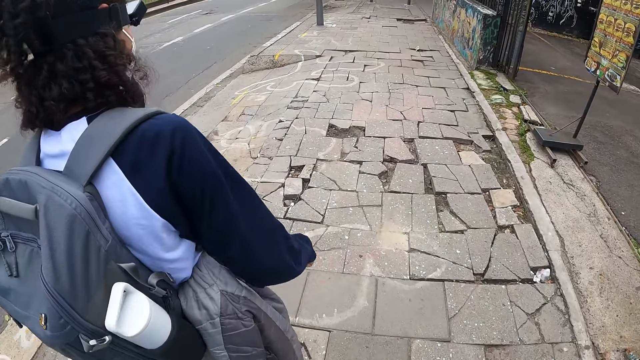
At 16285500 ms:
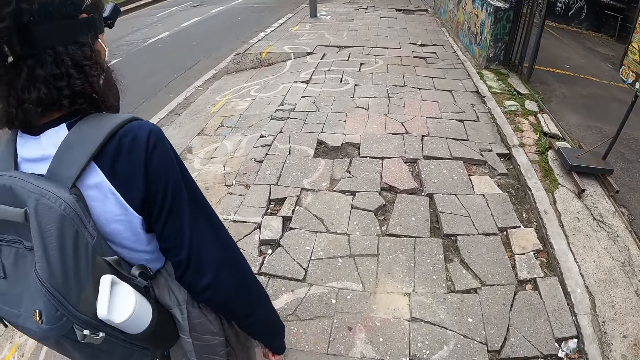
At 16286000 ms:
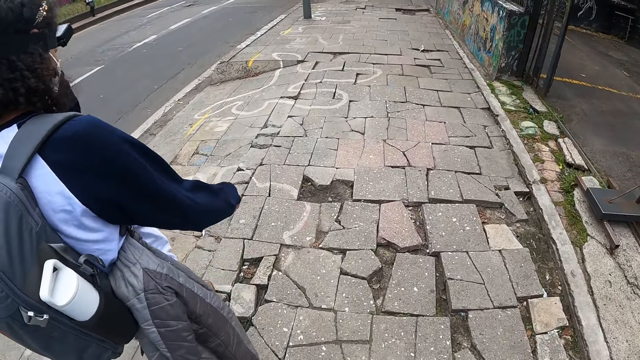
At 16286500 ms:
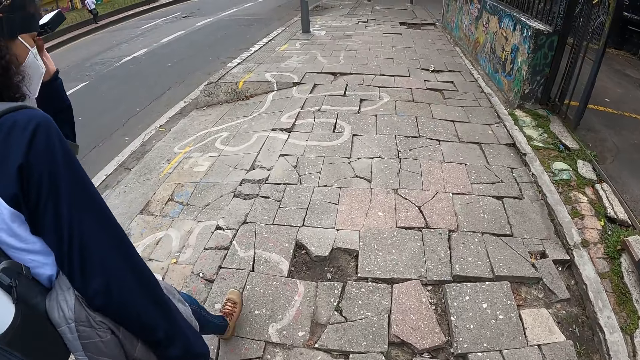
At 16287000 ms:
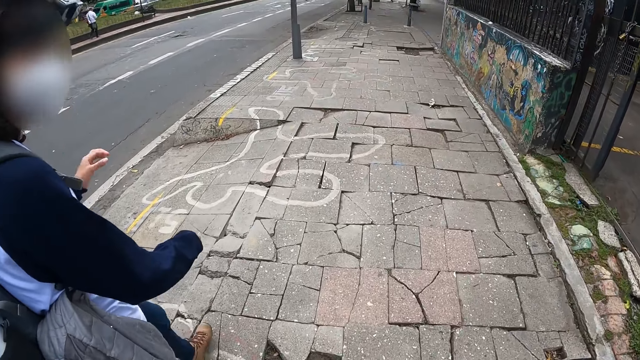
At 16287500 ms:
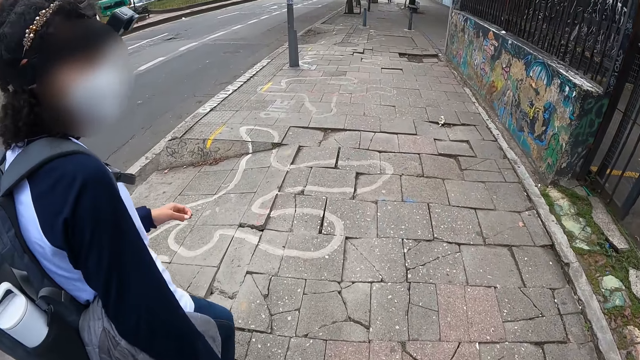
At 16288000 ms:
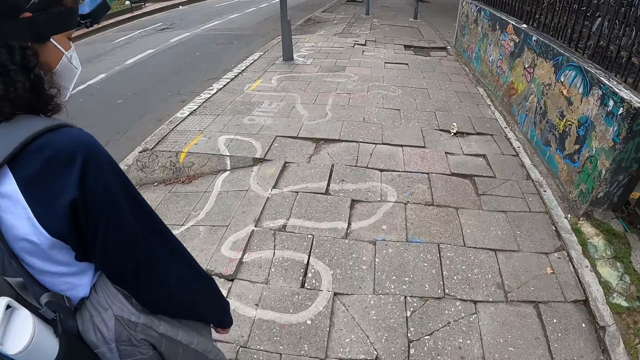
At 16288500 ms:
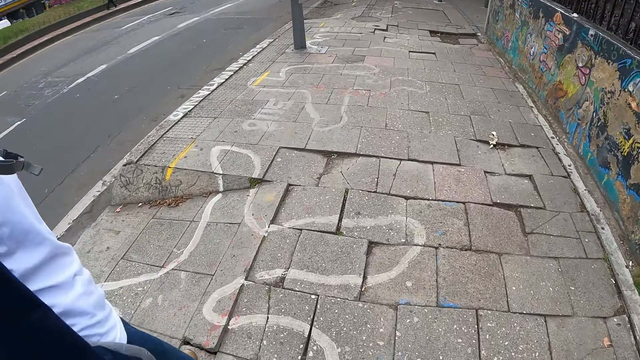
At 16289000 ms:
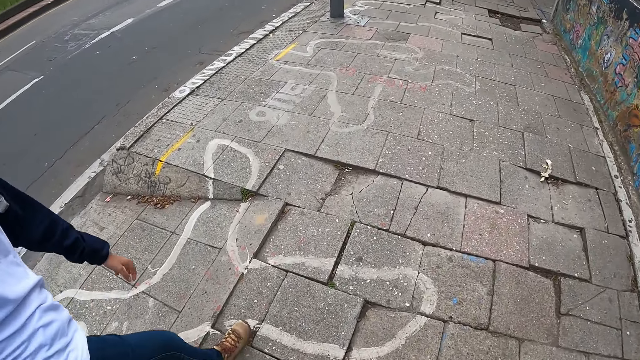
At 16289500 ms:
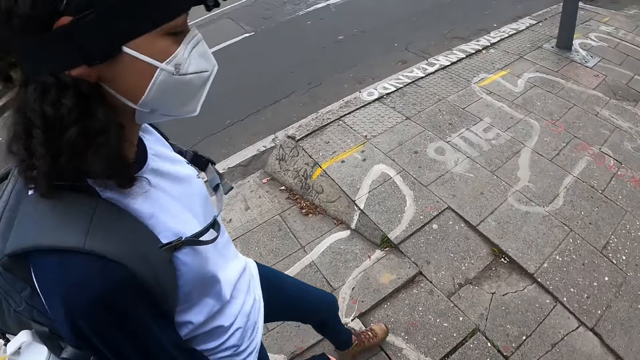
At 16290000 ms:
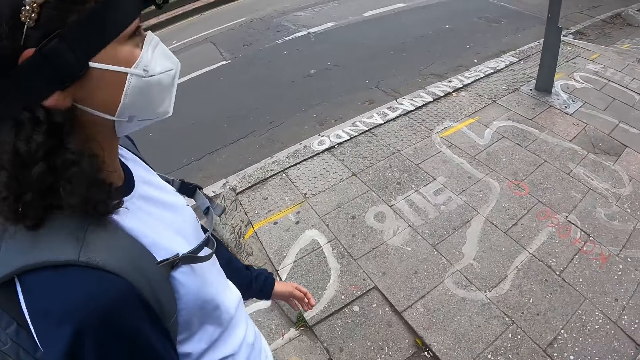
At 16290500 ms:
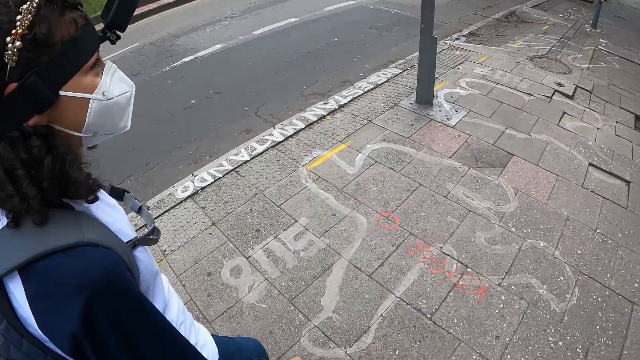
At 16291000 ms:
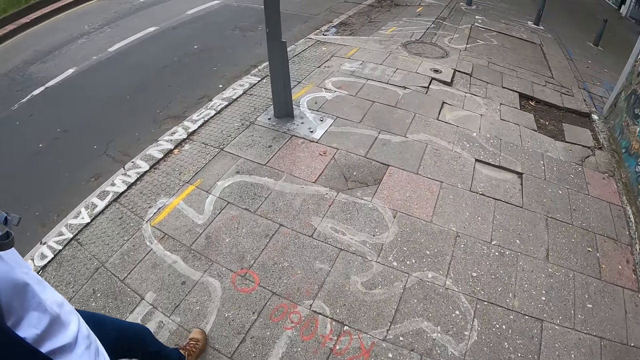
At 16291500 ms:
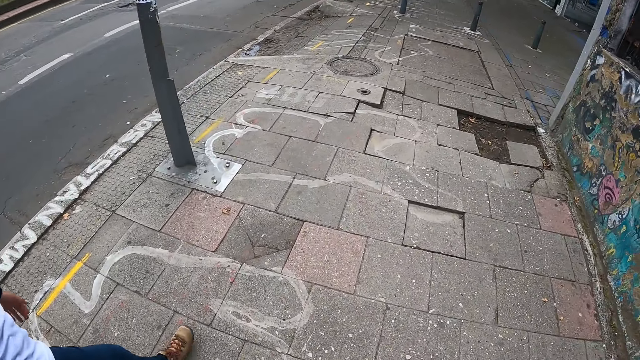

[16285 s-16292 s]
The woman adjusts her hair with her left hand.

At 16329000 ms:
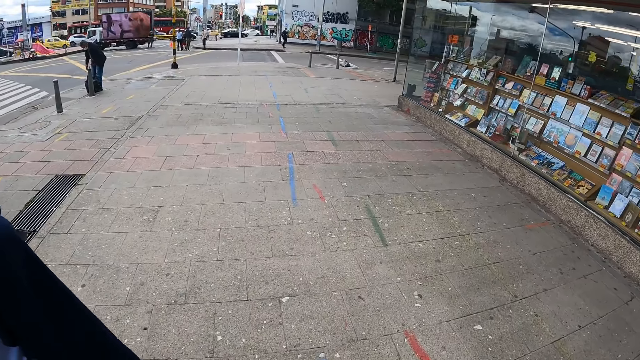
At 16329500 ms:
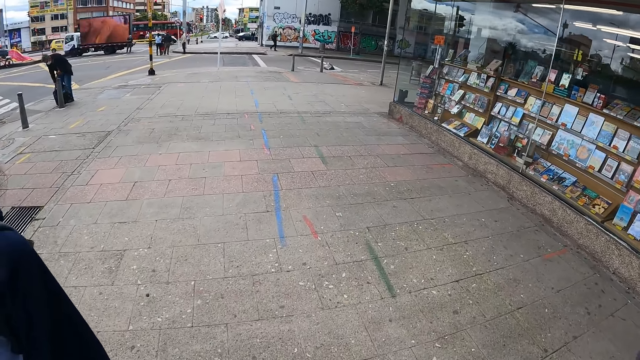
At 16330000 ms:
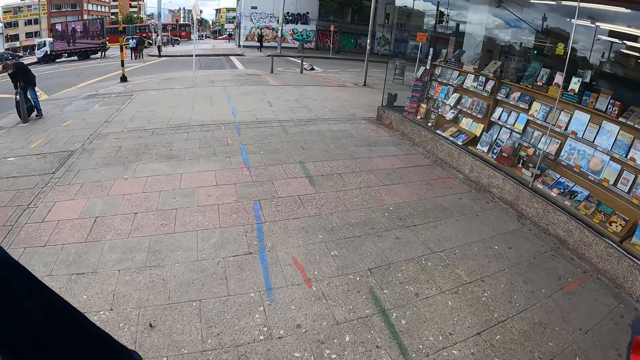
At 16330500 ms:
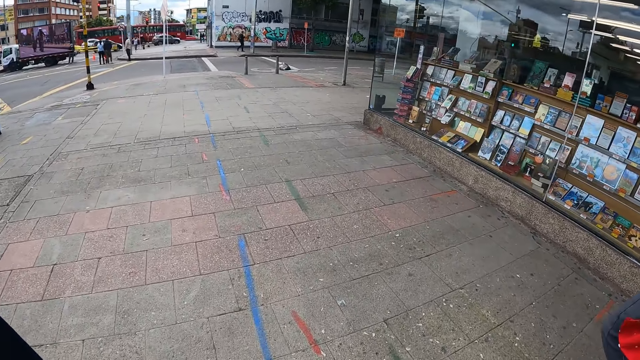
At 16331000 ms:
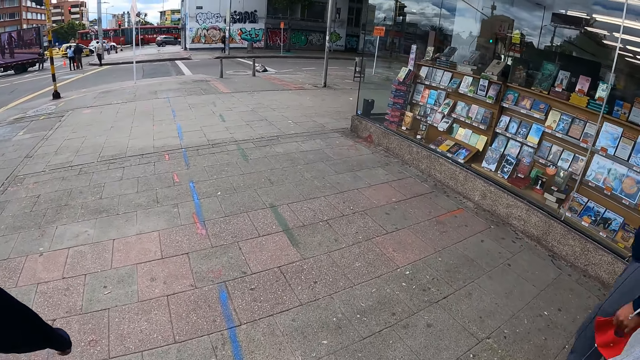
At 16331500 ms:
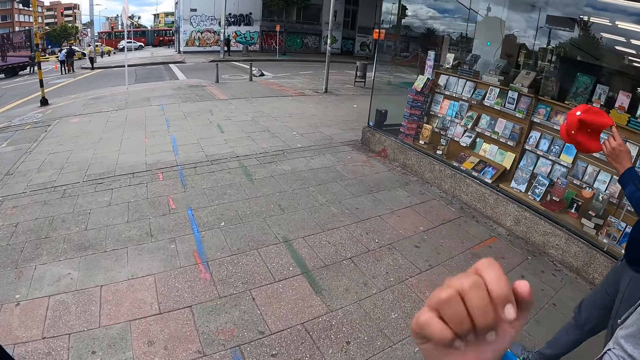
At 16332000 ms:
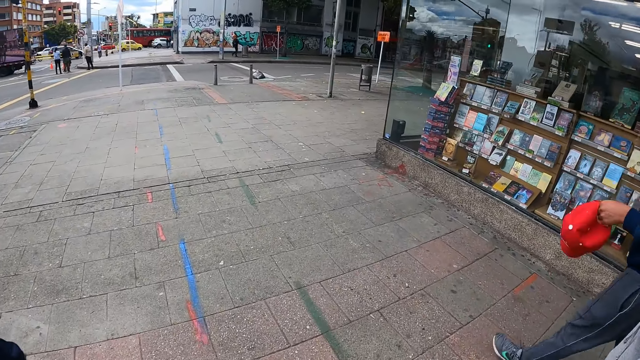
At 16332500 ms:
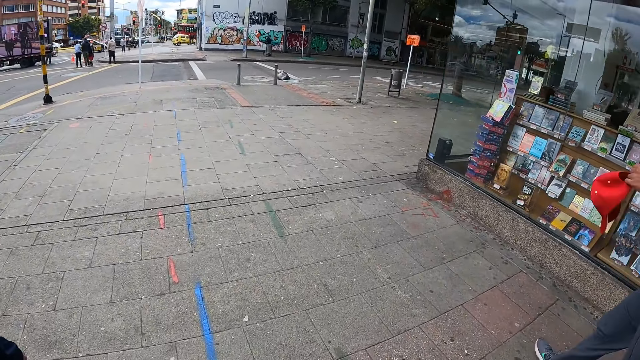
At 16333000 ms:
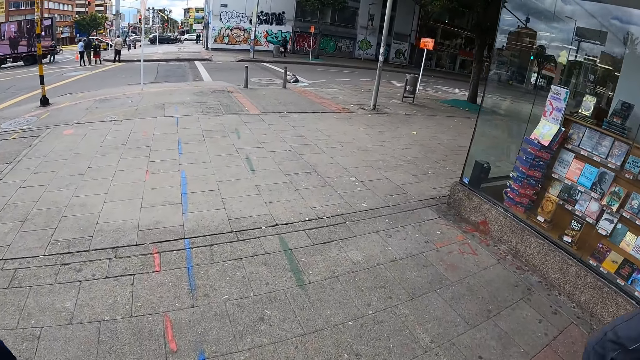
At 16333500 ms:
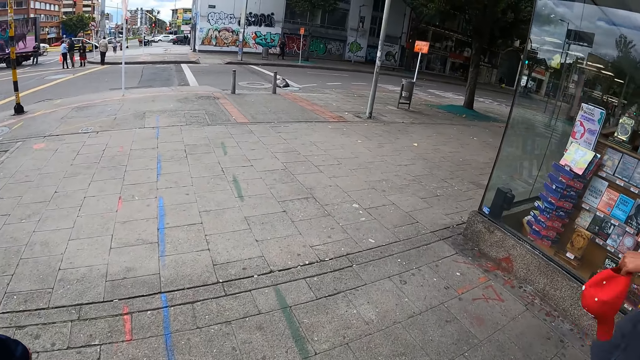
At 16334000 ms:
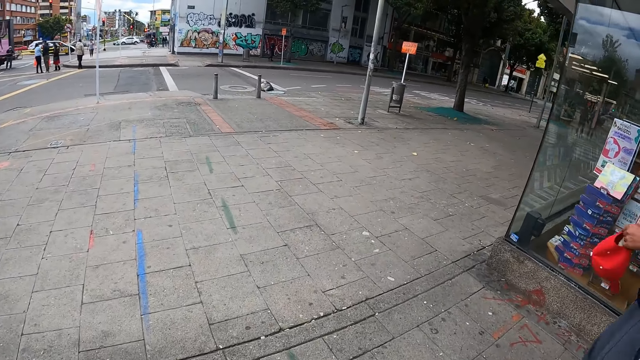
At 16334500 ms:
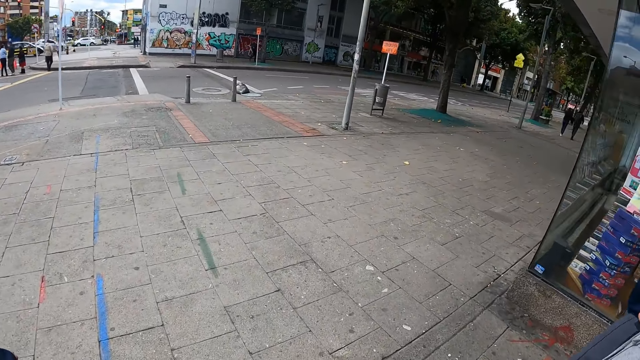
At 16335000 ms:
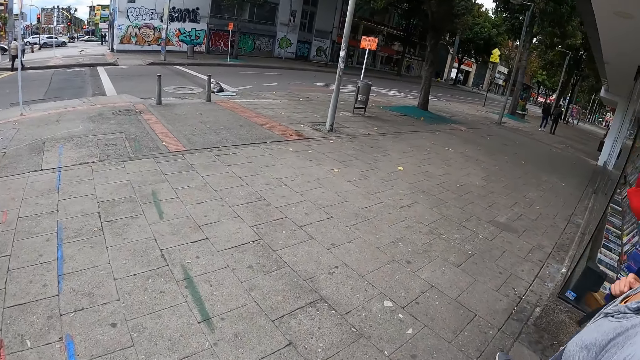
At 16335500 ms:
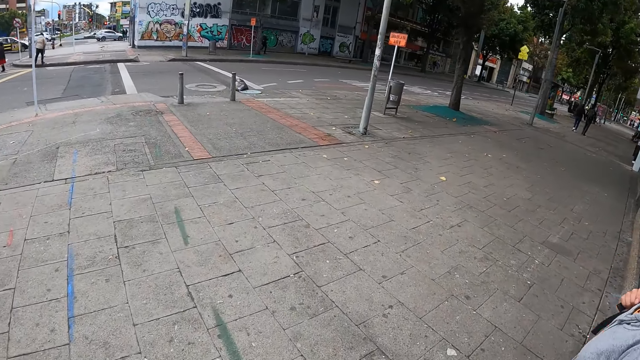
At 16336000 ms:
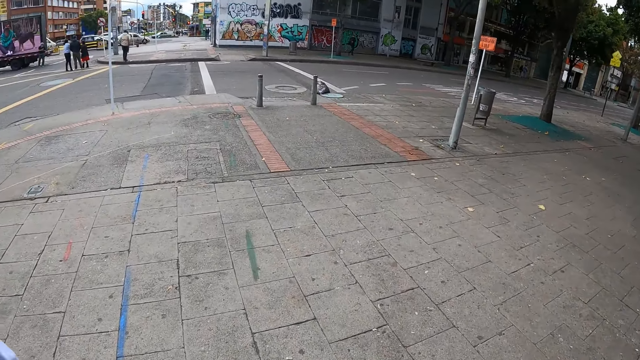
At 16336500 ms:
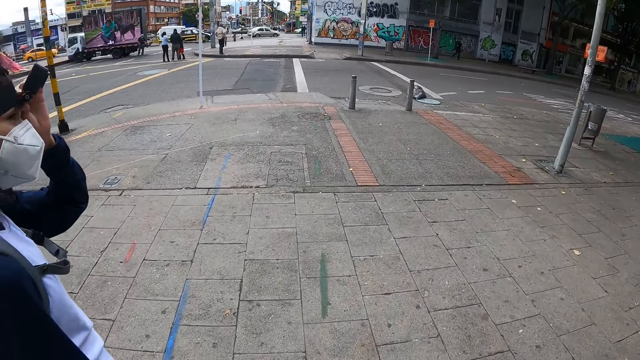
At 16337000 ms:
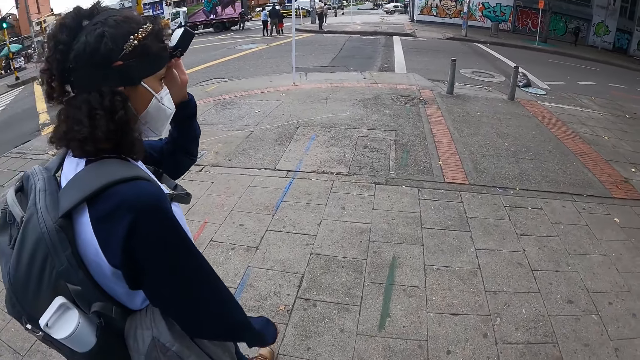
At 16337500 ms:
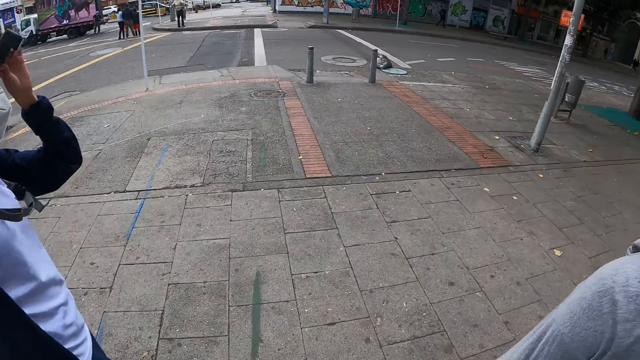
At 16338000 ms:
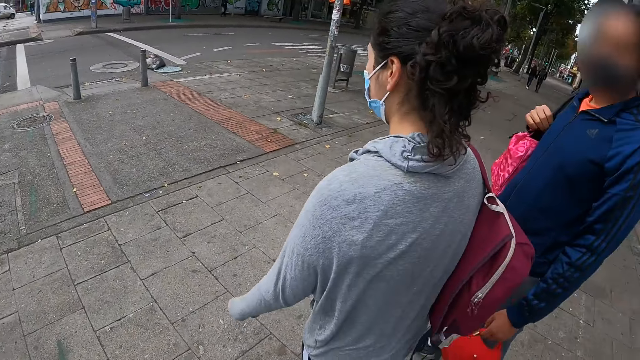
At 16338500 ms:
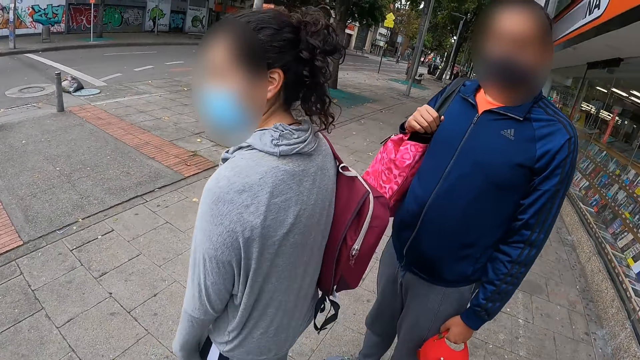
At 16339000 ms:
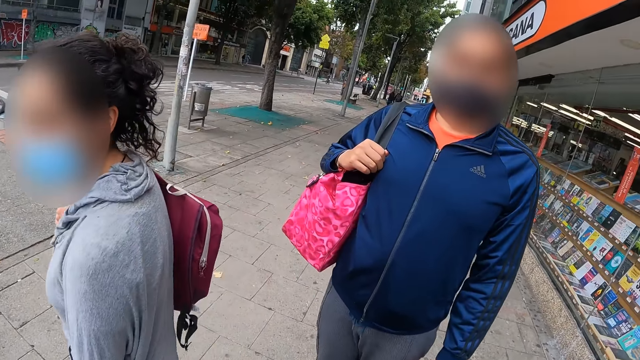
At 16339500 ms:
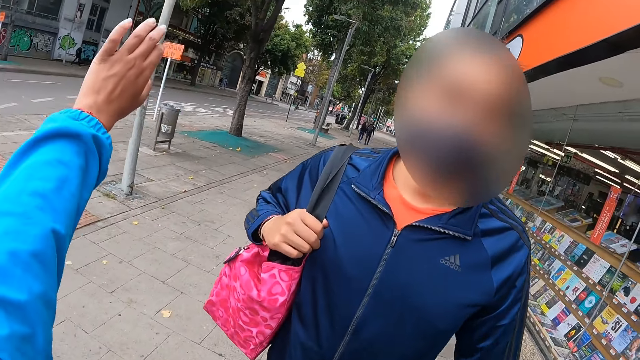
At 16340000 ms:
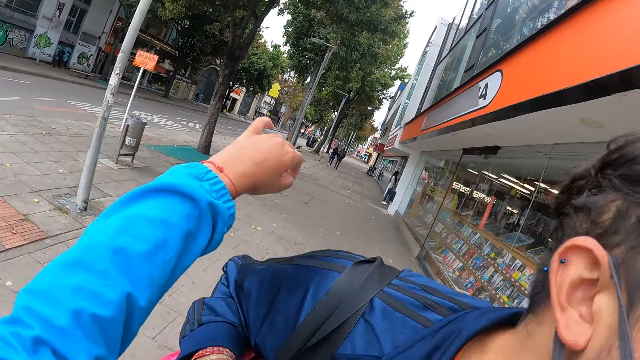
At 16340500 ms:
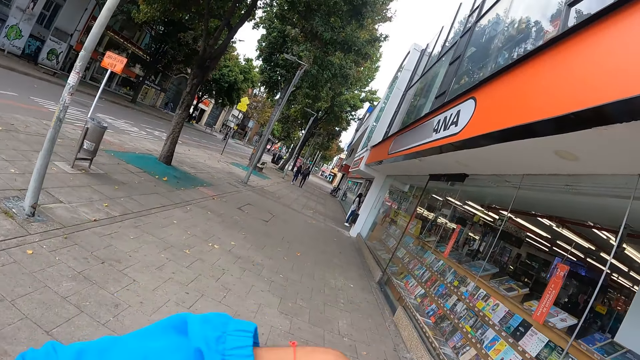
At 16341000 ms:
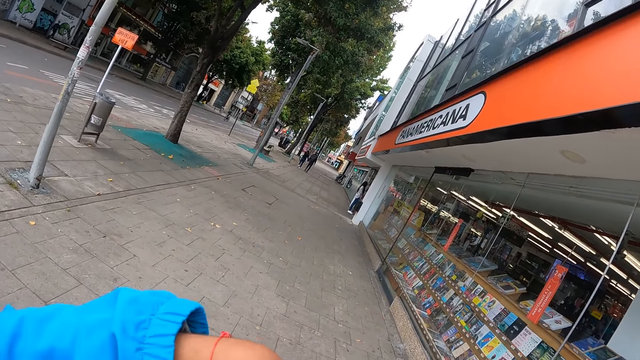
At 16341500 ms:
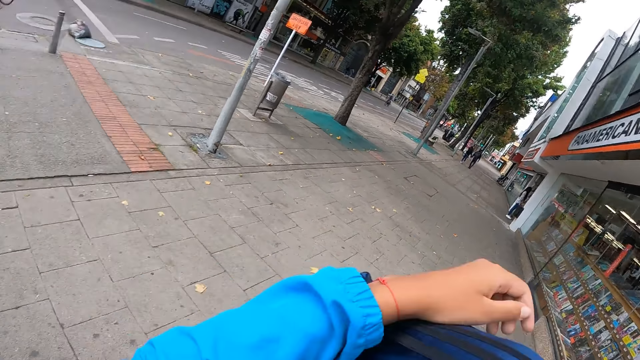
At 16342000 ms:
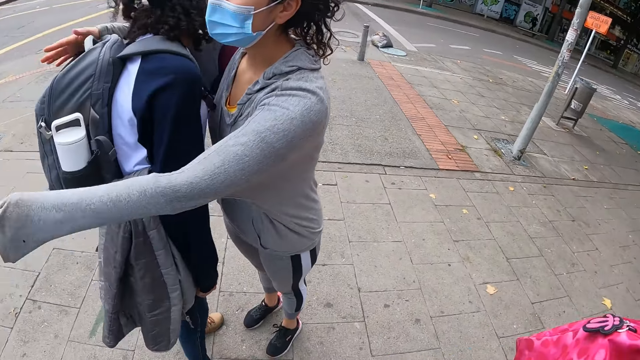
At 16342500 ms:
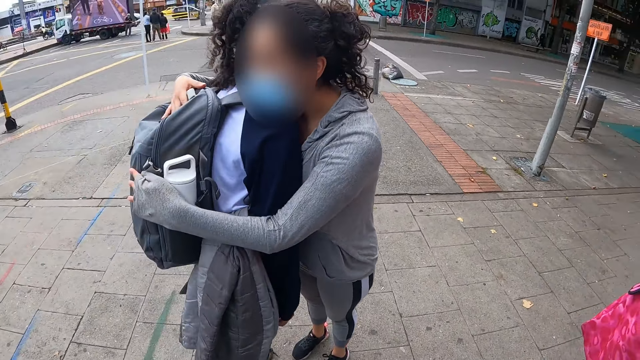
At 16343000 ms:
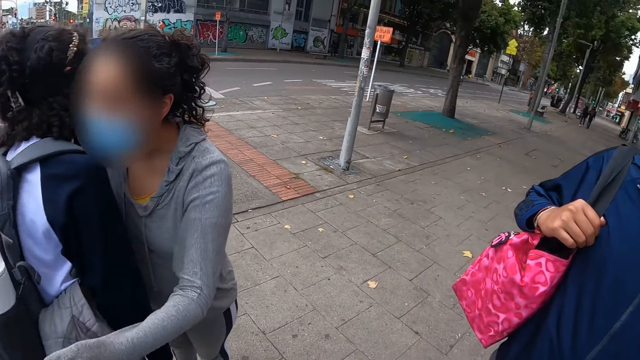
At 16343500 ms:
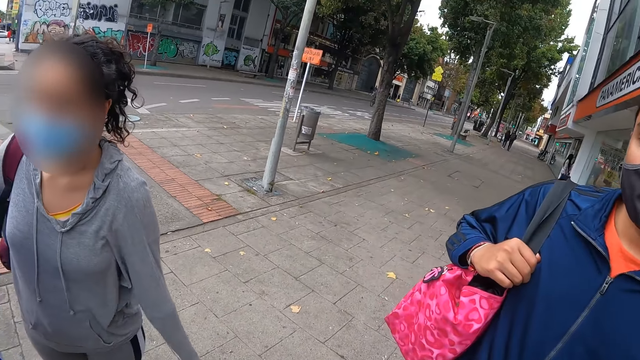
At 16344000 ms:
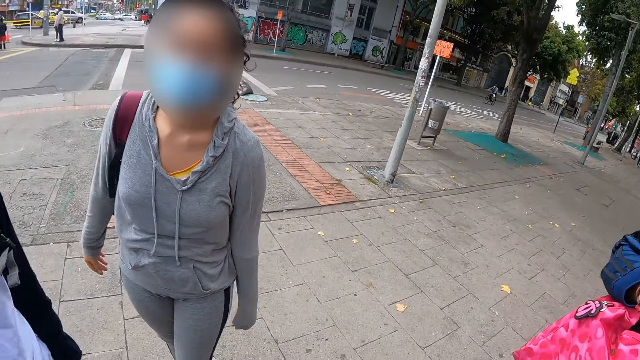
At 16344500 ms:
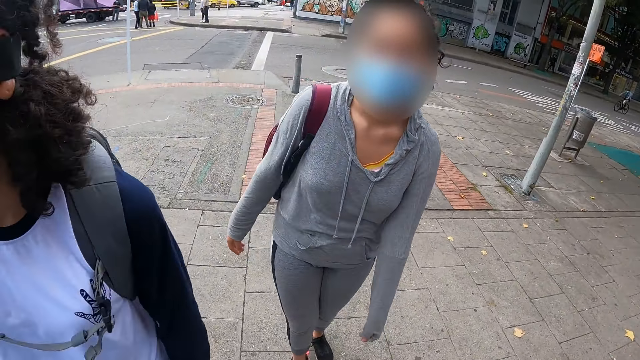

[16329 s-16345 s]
A man swings a cap in his left hand. The woman adjusts a camera on her head with her left hand. The camera wearer converses with the woman, another woman and a third woman. They hug the man with both arms. The third woman hugs the first woman with both arms.
